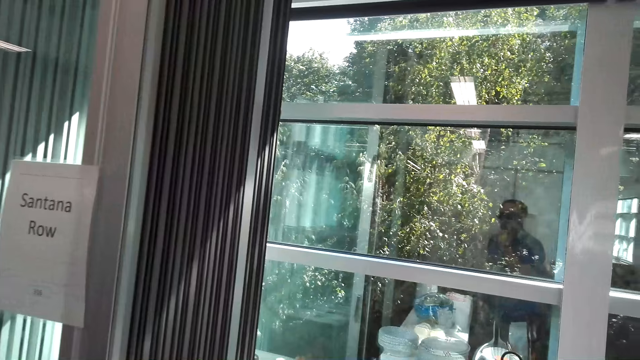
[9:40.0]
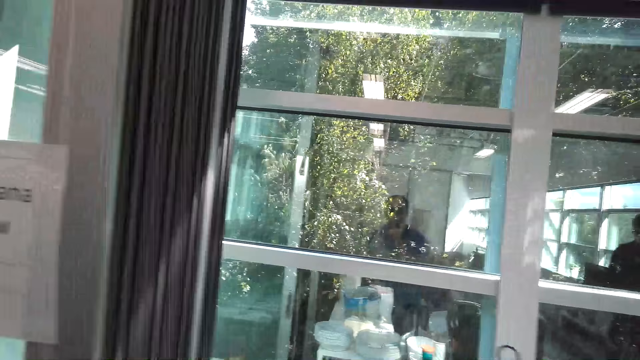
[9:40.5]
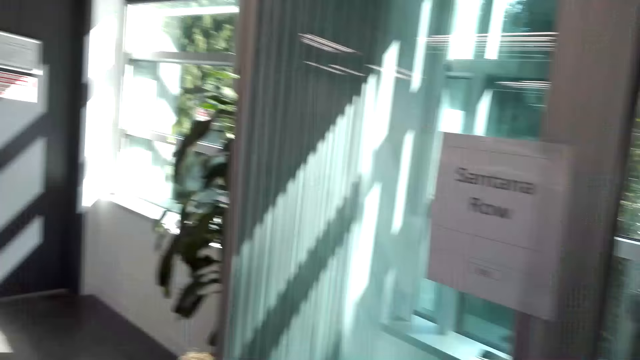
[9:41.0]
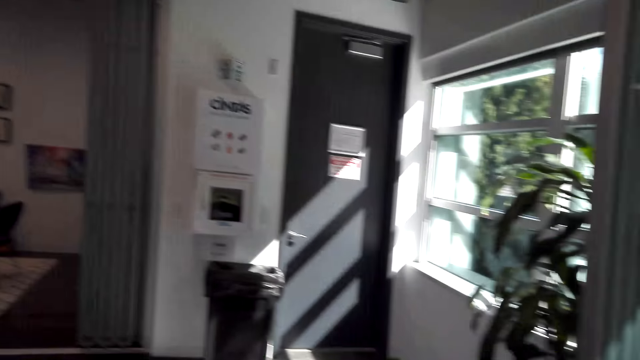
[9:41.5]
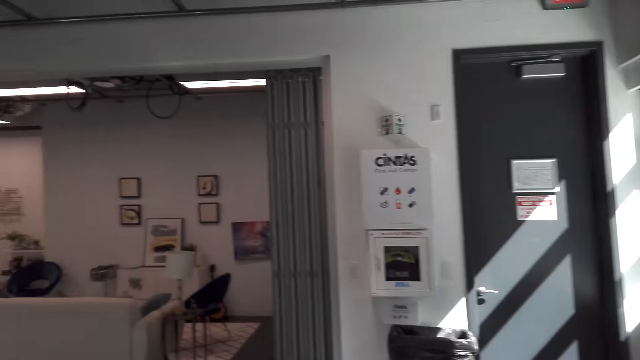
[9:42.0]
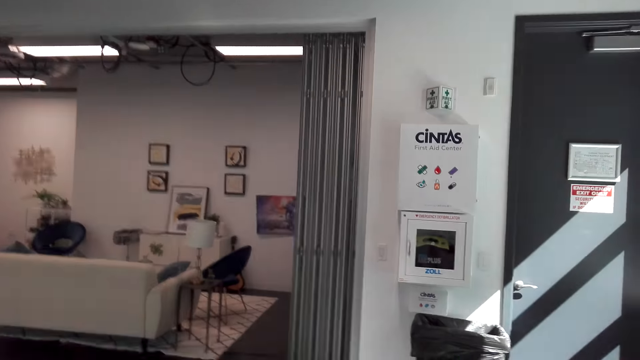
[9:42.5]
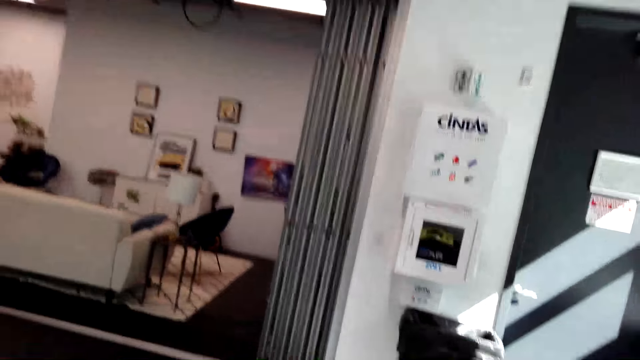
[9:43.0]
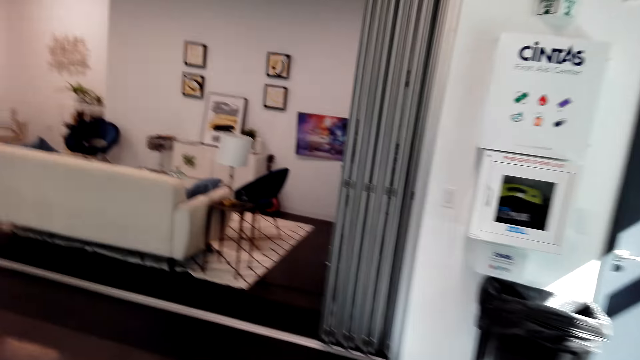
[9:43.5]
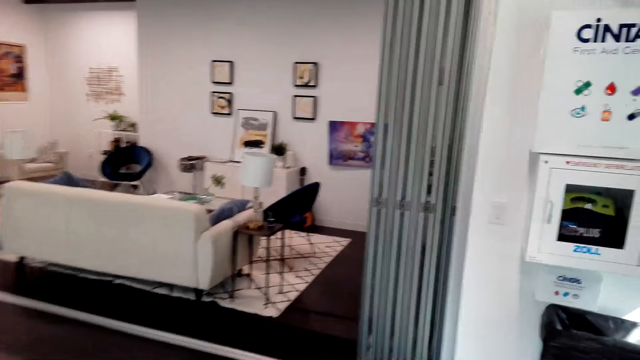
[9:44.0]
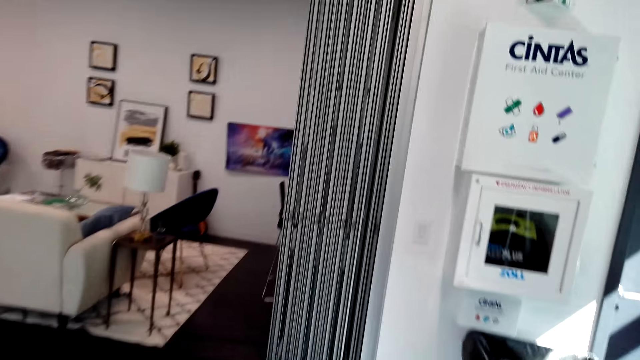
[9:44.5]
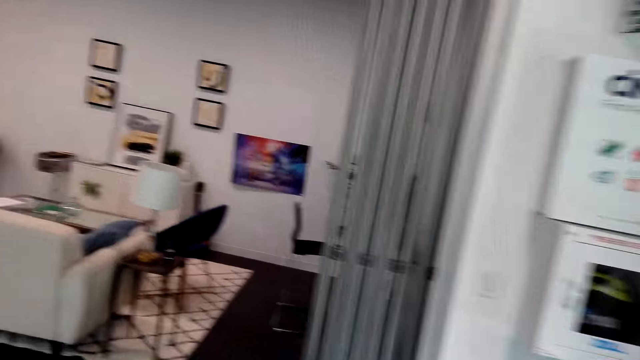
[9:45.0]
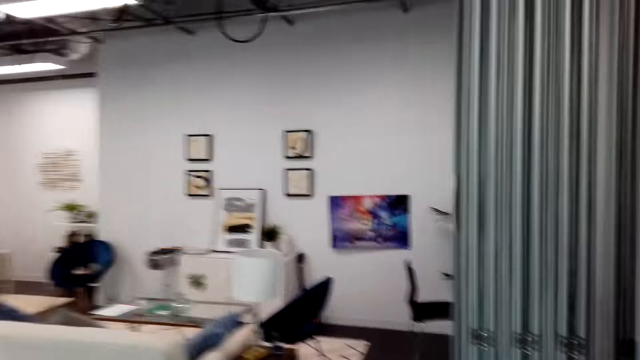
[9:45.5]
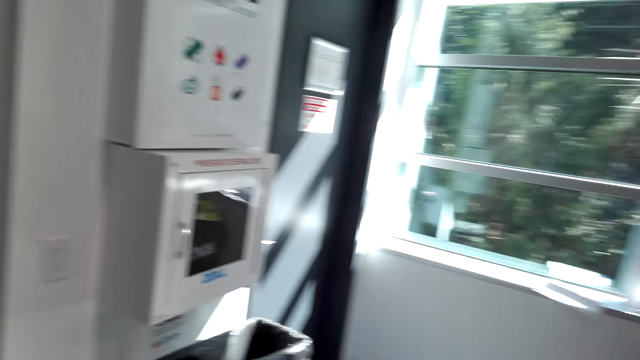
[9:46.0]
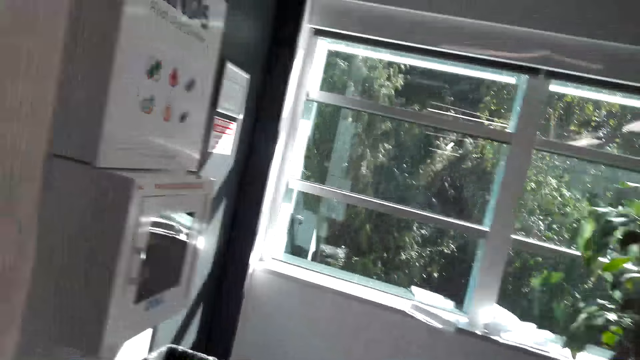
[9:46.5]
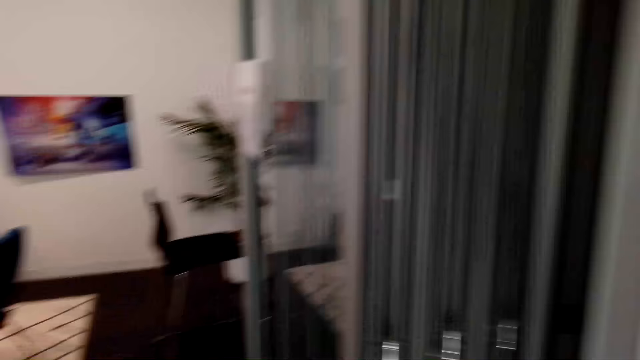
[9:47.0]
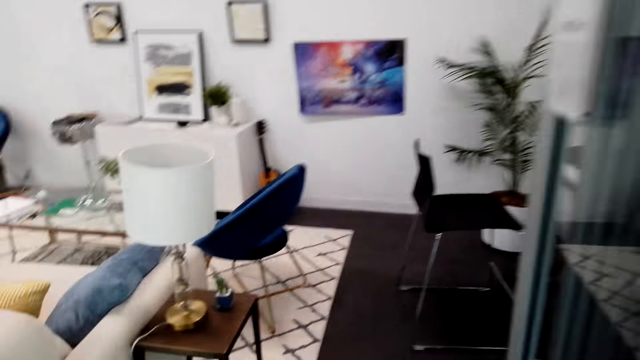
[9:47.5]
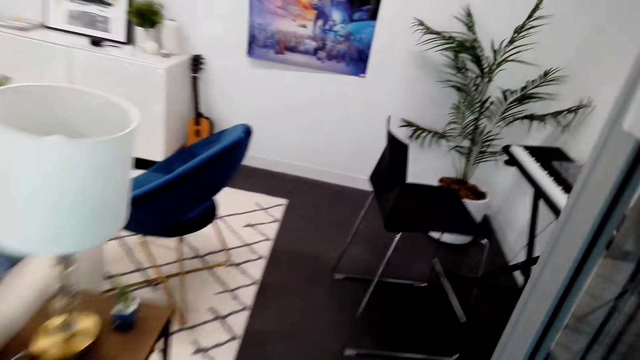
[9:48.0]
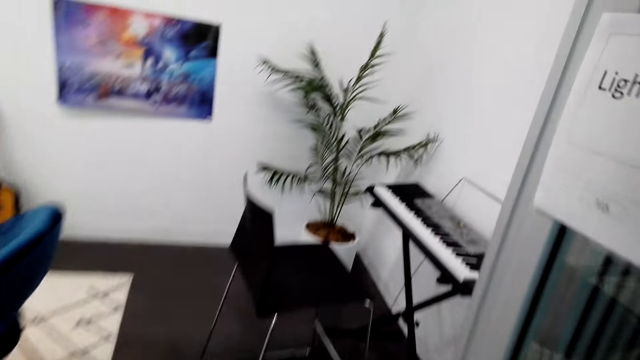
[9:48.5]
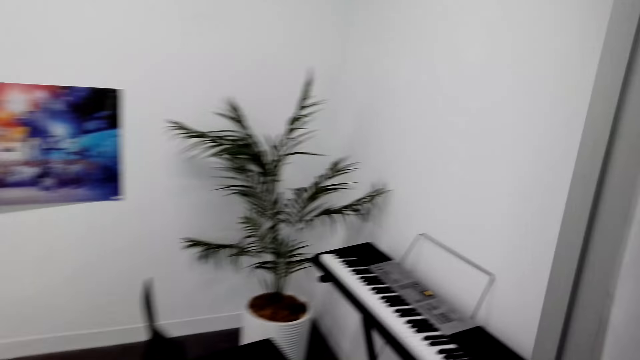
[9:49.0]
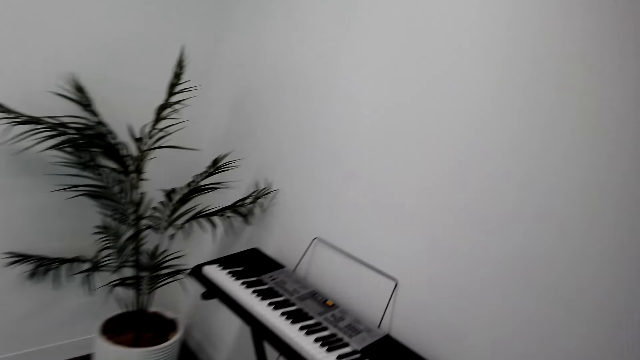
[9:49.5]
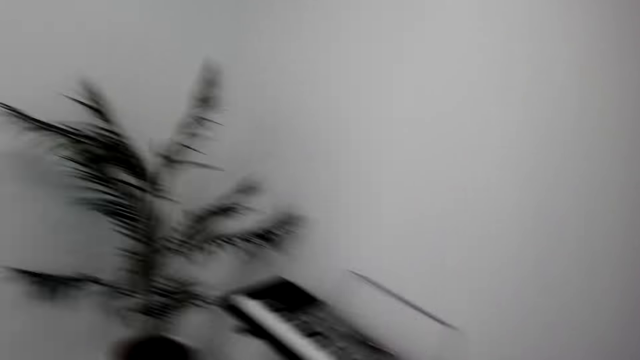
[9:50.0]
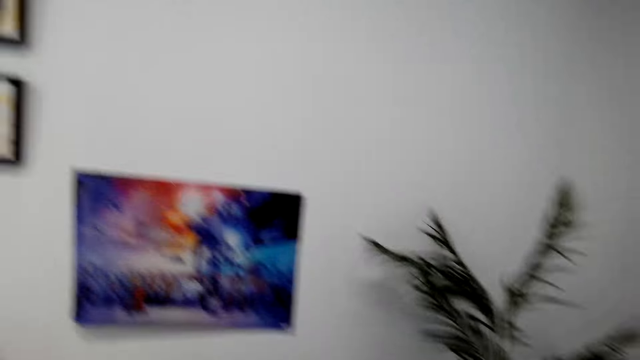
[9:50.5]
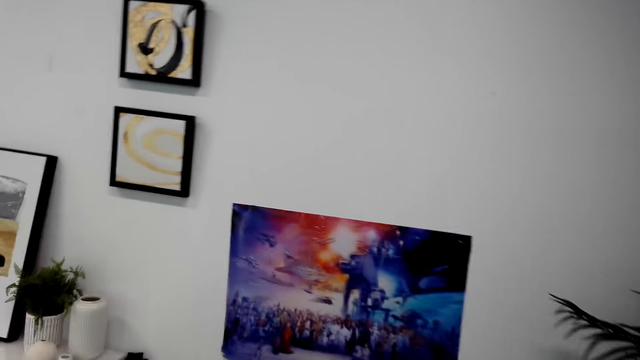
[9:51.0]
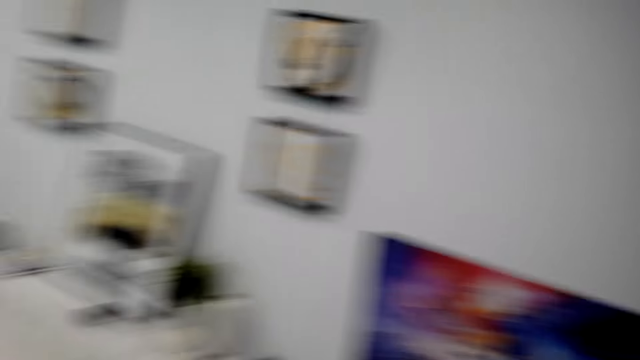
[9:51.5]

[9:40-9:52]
The camera wearer walks around the room.

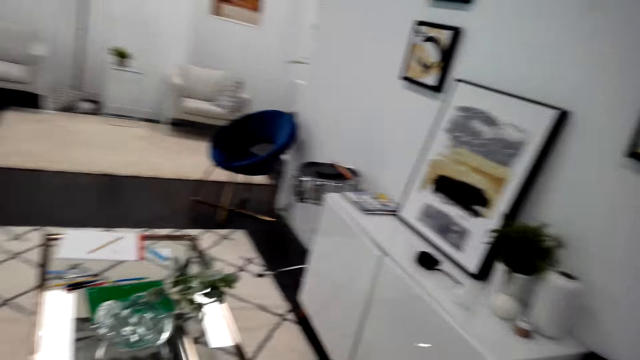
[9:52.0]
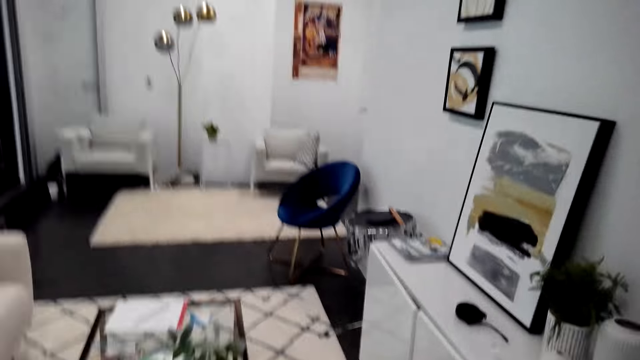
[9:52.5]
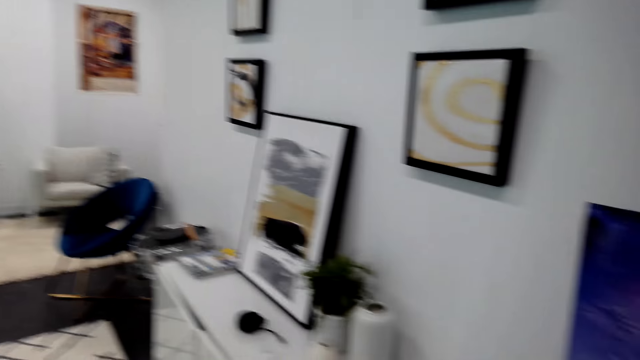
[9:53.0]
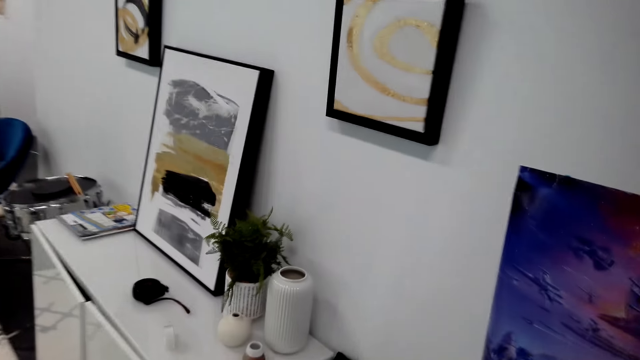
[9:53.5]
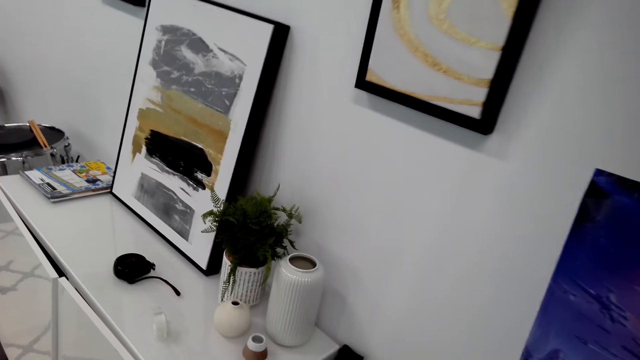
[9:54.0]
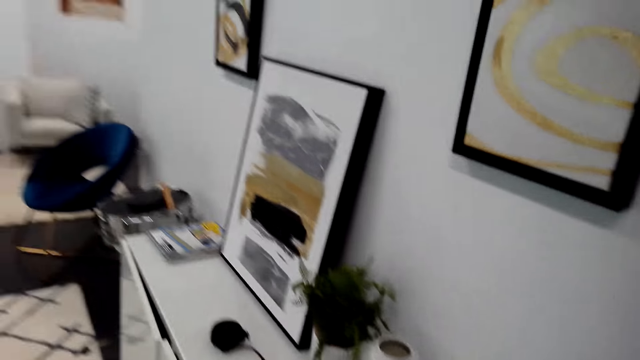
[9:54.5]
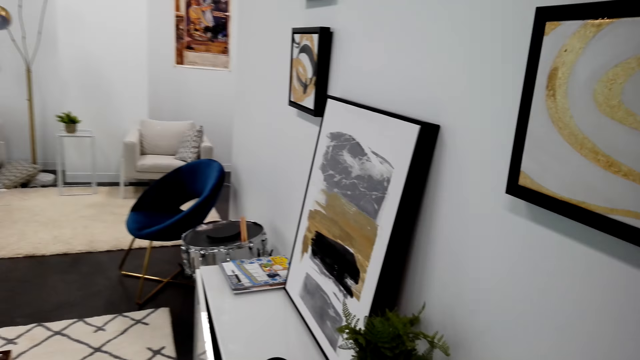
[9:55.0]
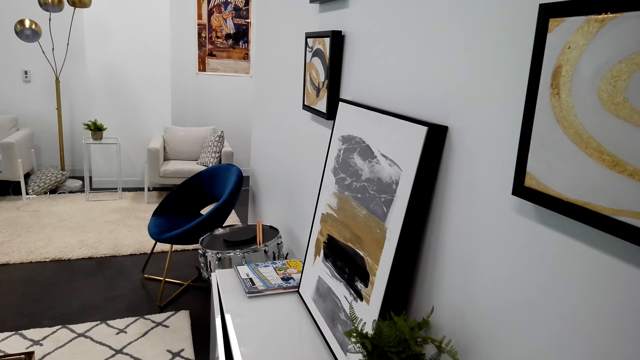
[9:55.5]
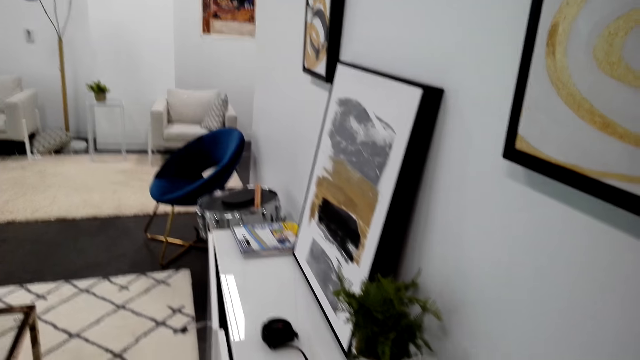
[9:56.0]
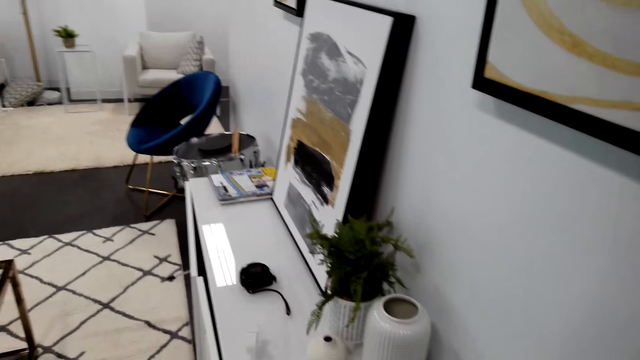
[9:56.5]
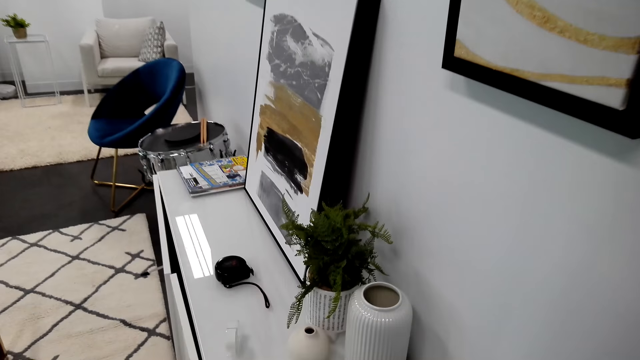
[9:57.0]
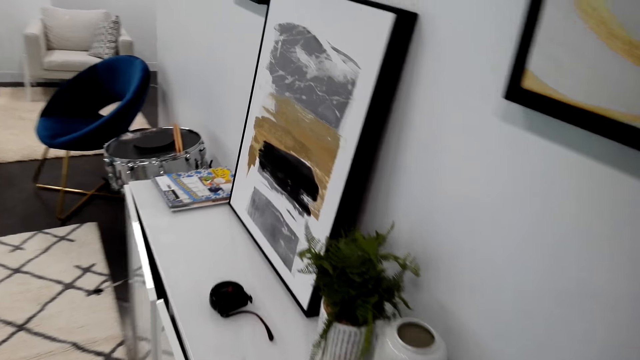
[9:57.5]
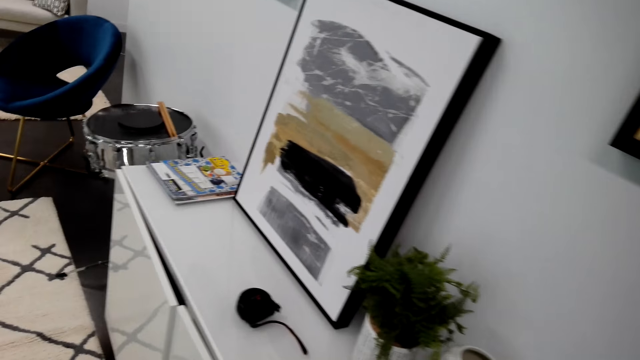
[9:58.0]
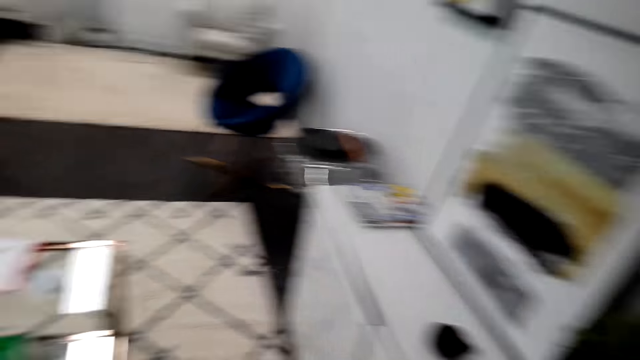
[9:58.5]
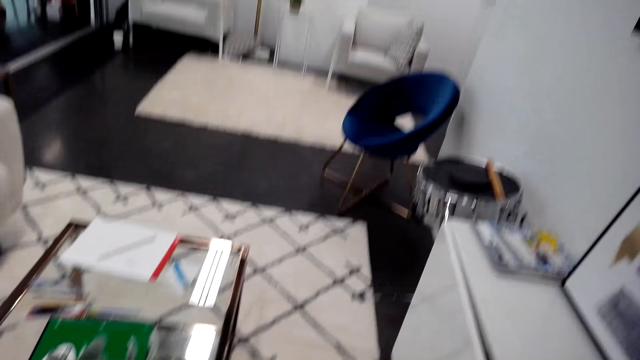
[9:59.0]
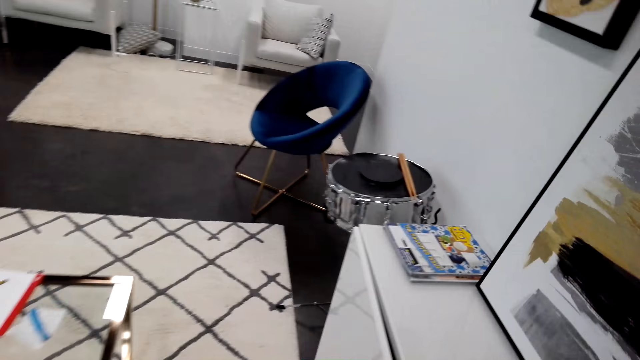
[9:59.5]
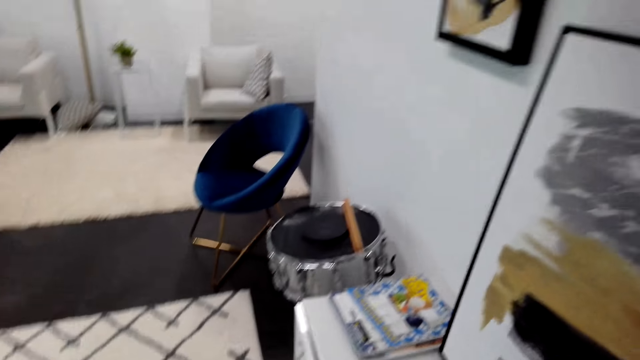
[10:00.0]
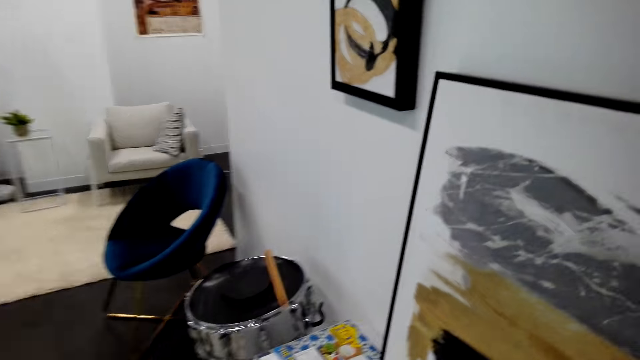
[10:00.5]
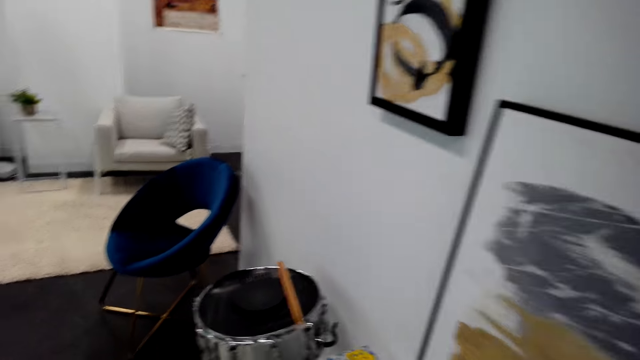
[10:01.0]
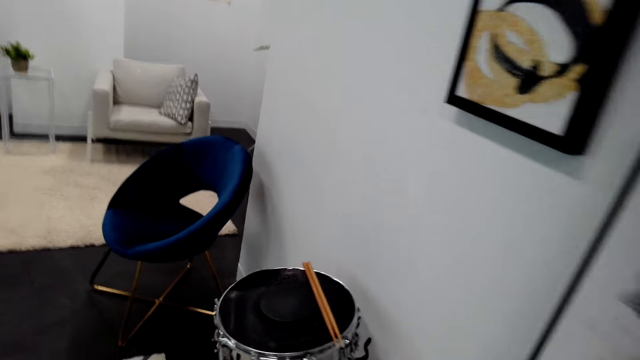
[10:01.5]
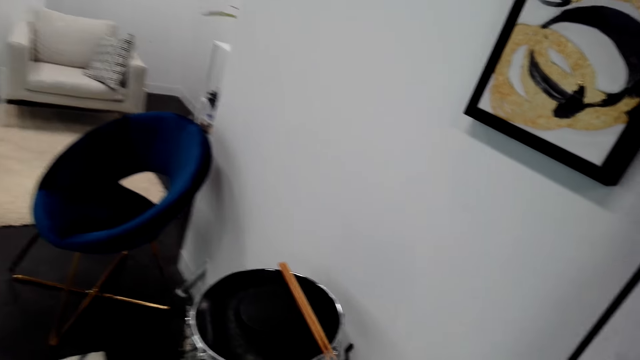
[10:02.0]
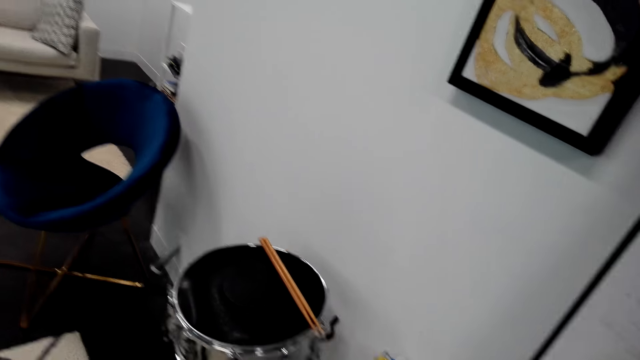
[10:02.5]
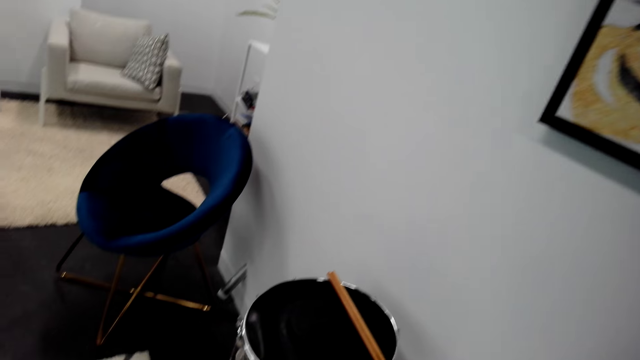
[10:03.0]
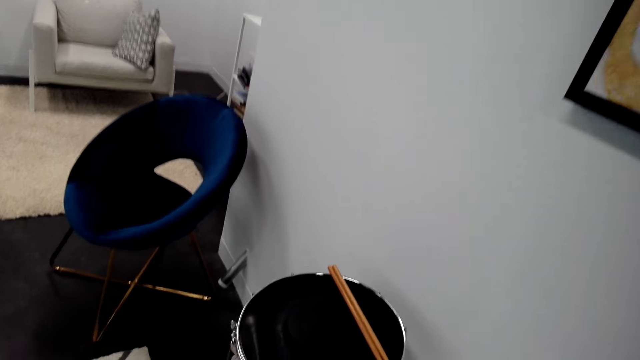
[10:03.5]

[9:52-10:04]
The camera wearer looks around the room.
